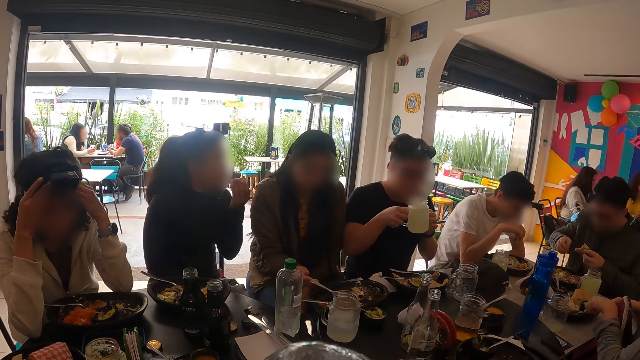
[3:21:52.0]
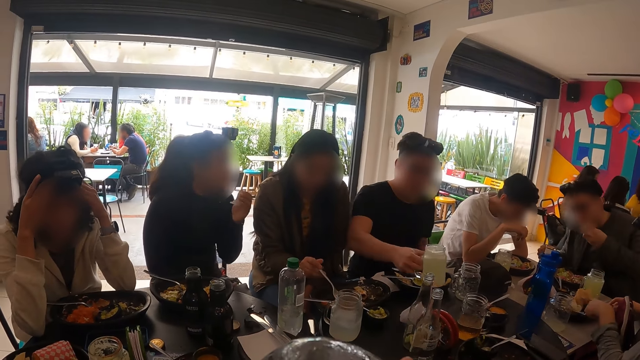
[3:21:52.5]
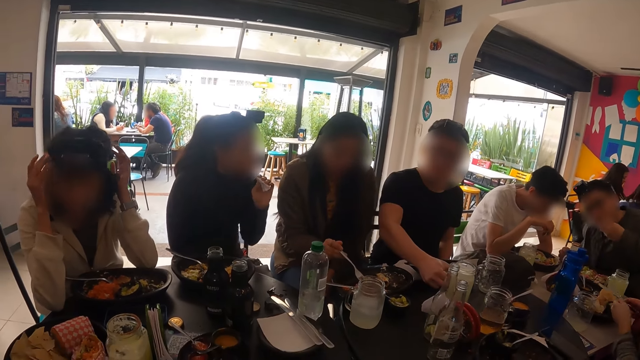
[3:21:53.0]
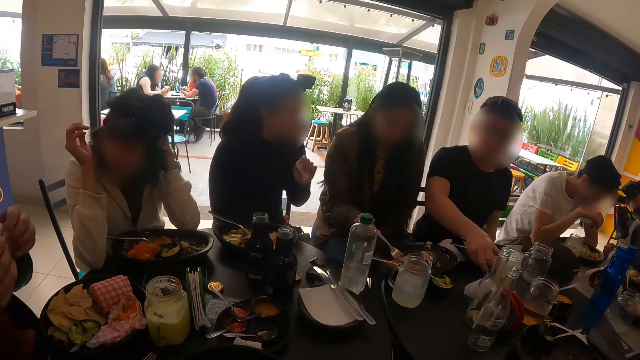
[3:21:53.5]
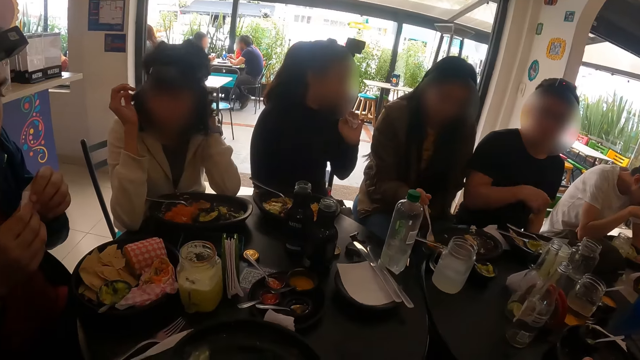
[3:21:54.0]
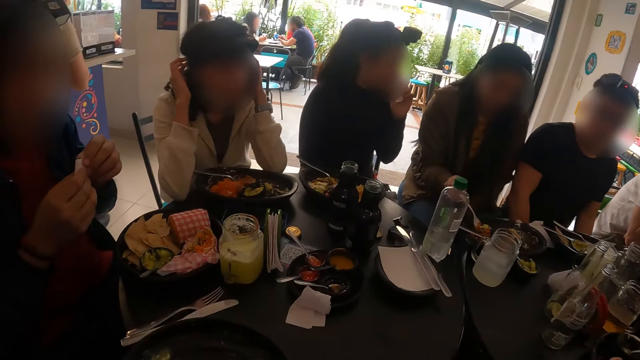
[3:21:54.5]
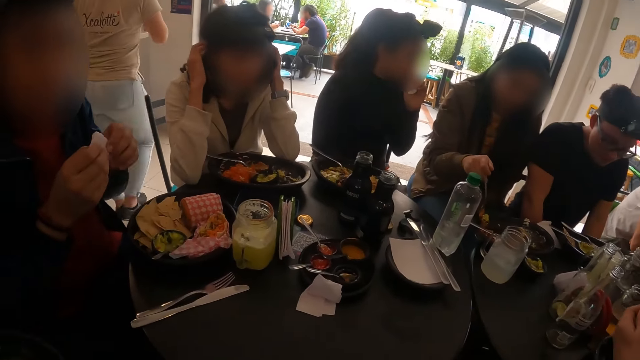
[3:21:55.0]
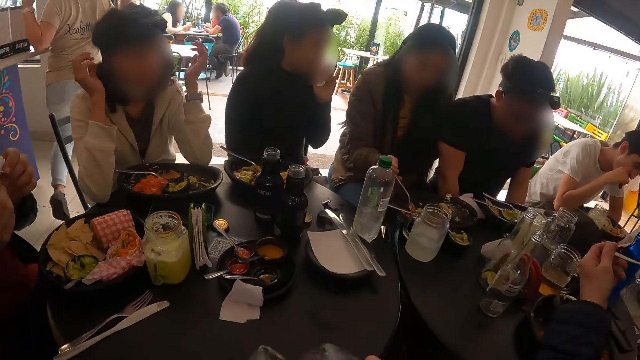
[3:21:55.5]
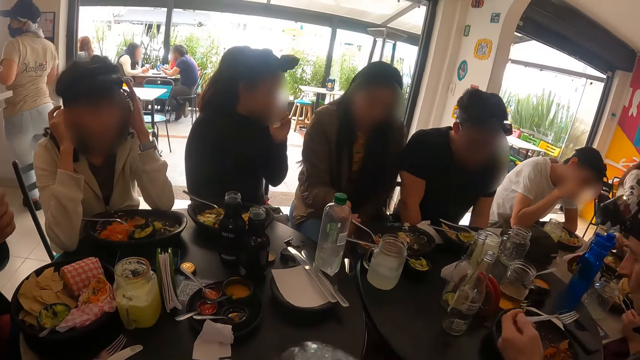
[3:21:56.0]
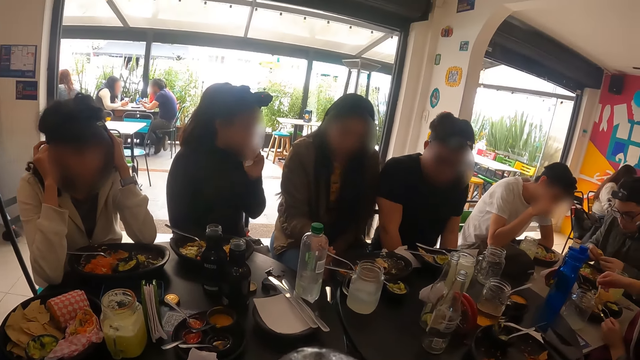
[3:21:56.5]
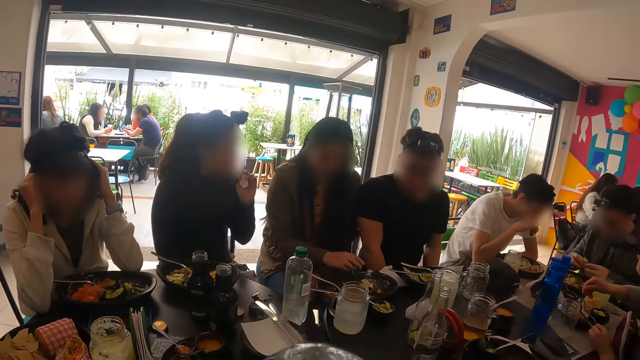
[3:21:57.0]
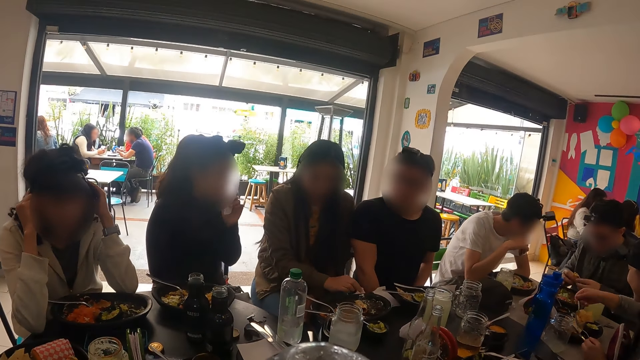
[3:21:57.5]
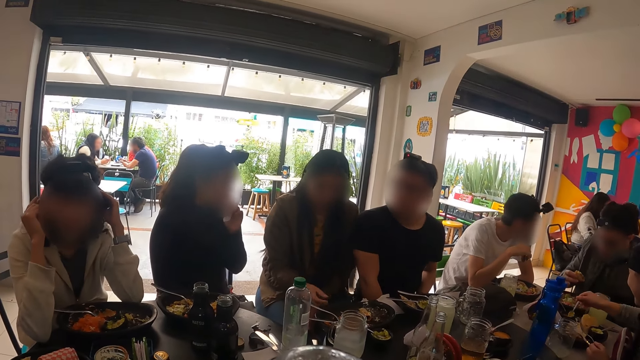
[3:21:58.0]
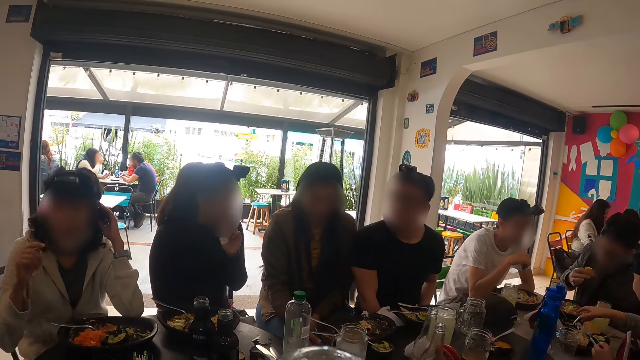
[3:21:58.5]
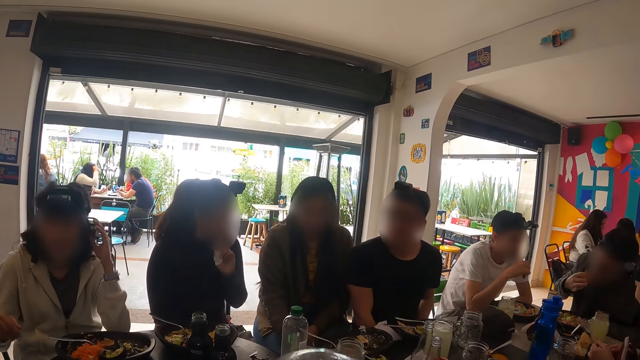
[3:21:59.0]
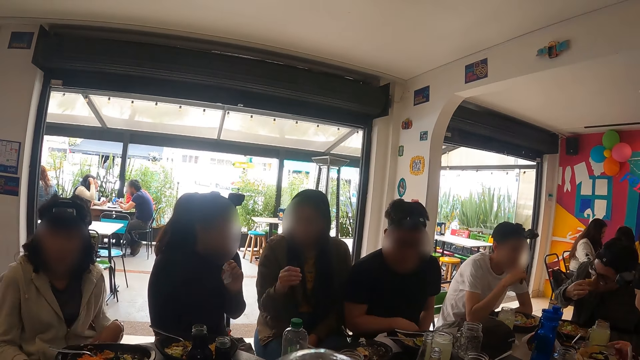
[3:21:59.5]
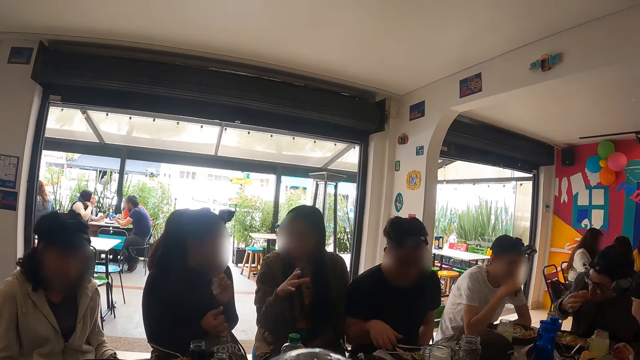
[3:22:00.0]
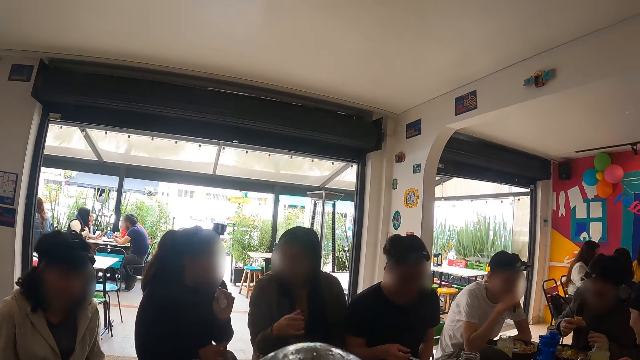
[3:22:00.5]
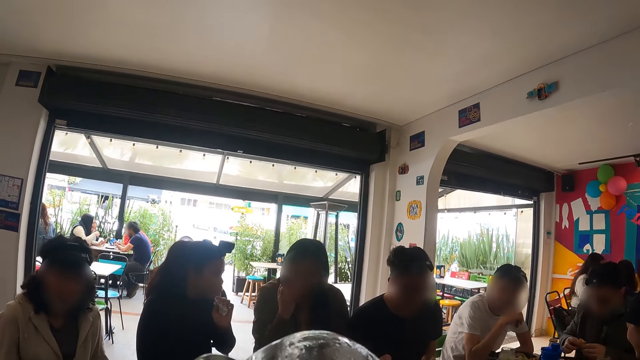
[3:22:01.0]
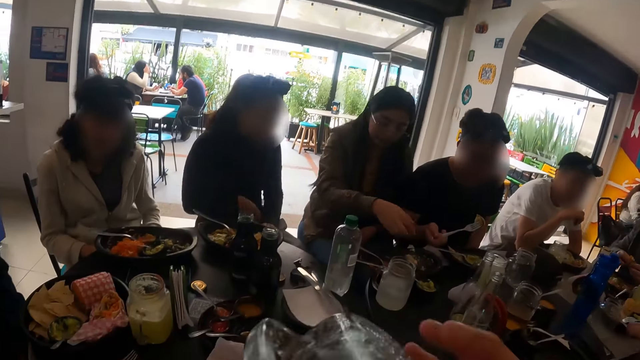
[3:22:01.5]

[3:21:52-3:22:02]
A man drops the spoon in his right hand into a bowl on the table. The man eats the taco in his left hand. Another man drops the cup in his right hand on the table. A person walks around. Another person scoops food. A third person adjusts the camera. The second person gestures.

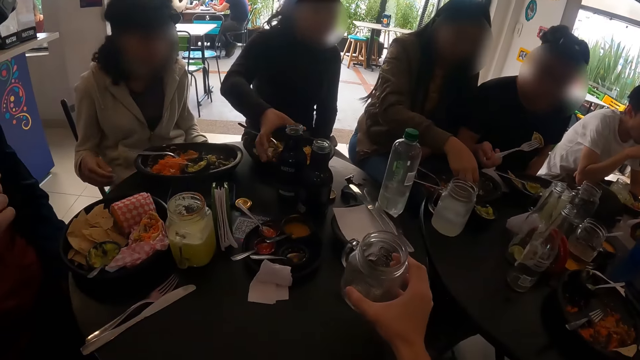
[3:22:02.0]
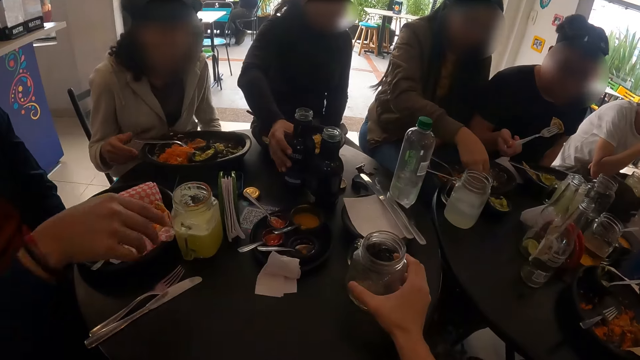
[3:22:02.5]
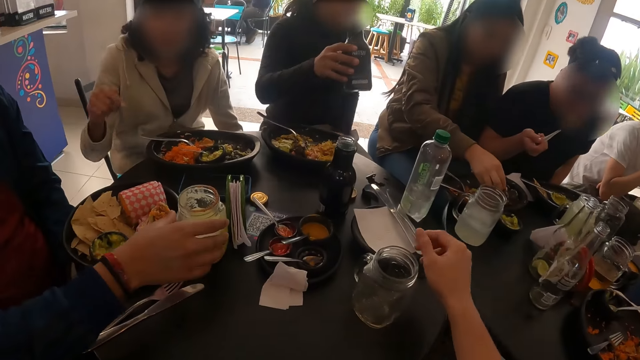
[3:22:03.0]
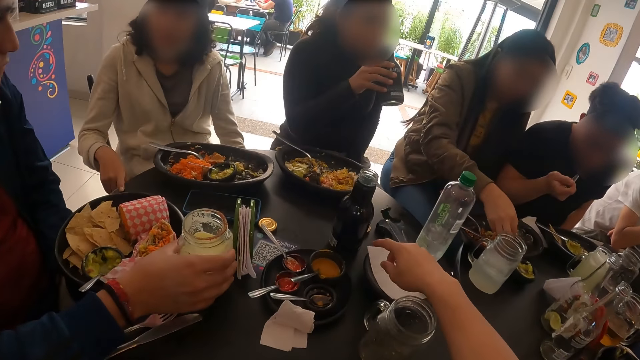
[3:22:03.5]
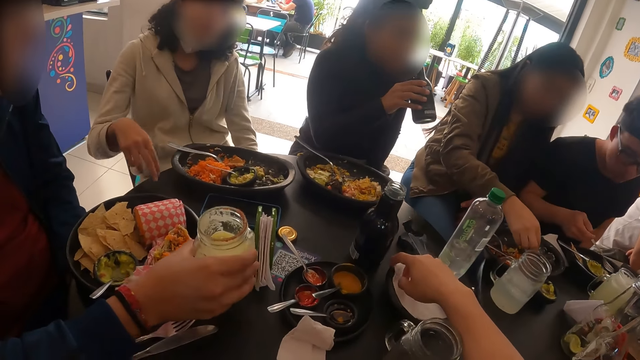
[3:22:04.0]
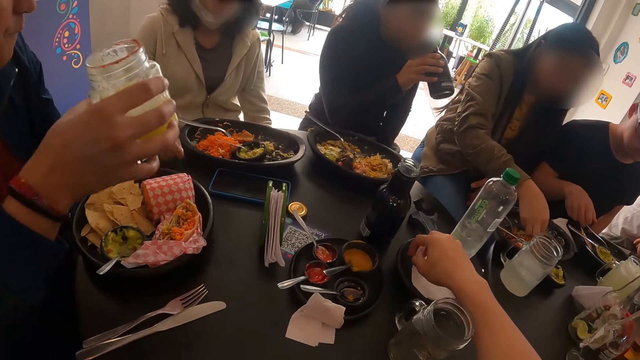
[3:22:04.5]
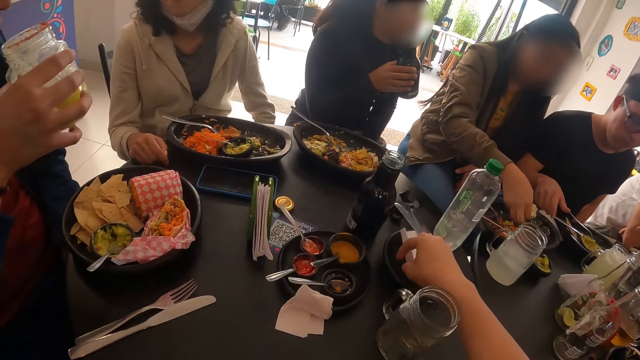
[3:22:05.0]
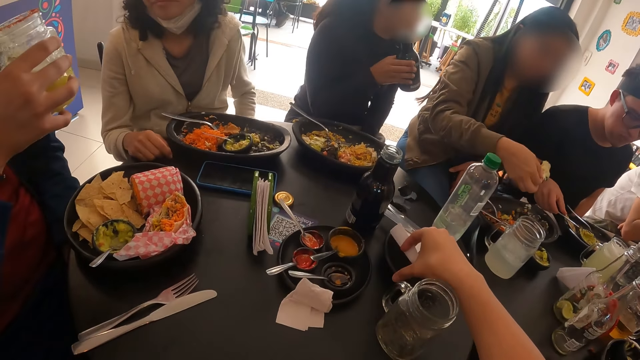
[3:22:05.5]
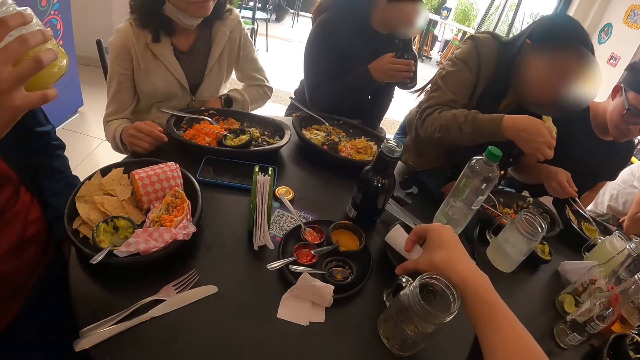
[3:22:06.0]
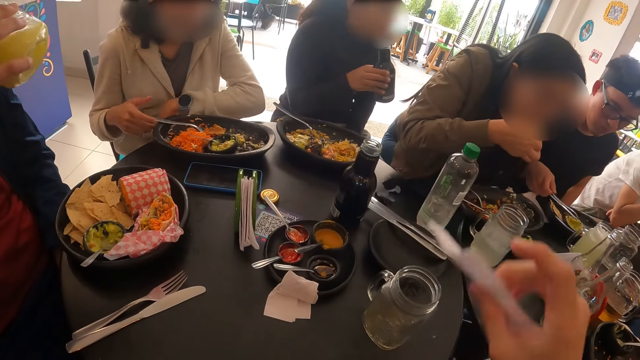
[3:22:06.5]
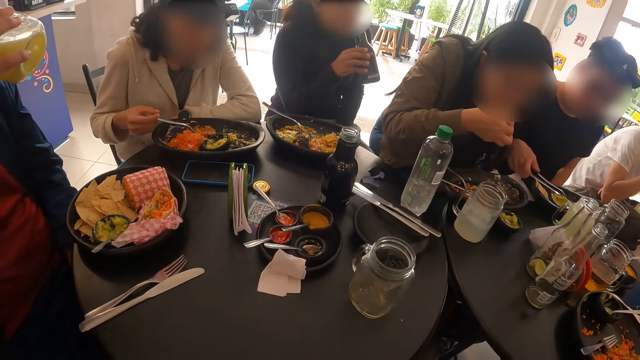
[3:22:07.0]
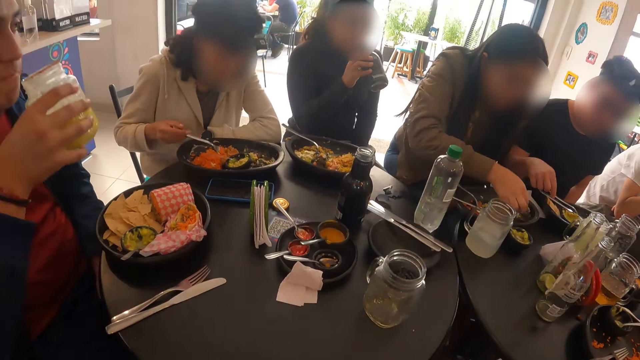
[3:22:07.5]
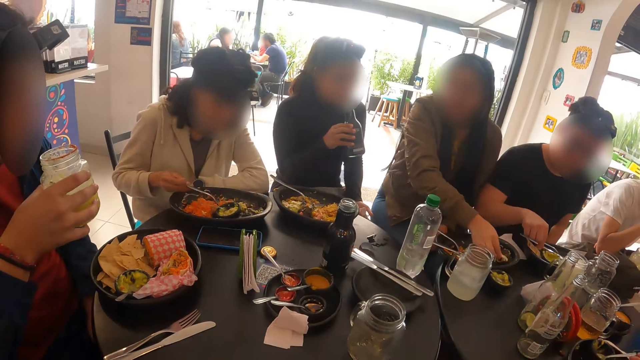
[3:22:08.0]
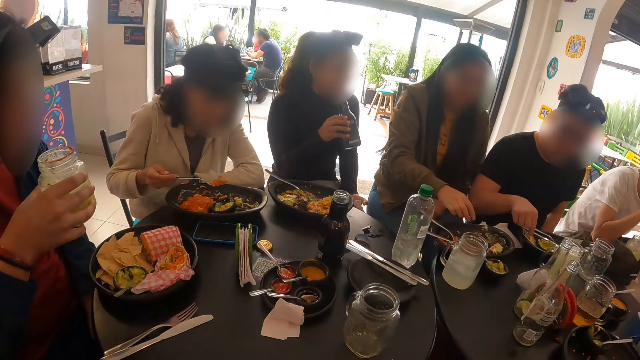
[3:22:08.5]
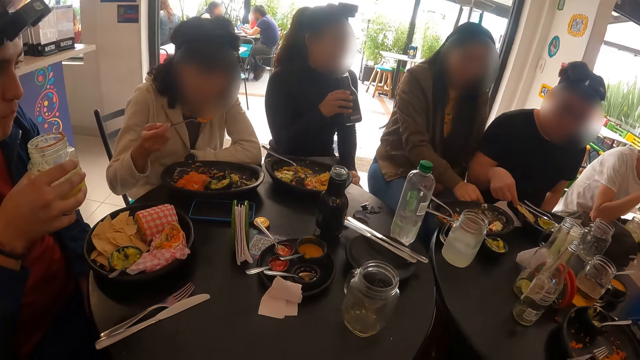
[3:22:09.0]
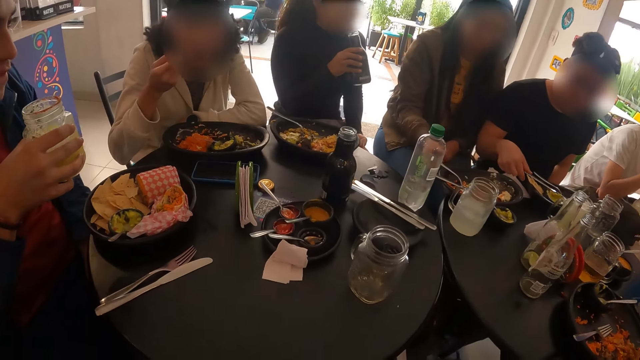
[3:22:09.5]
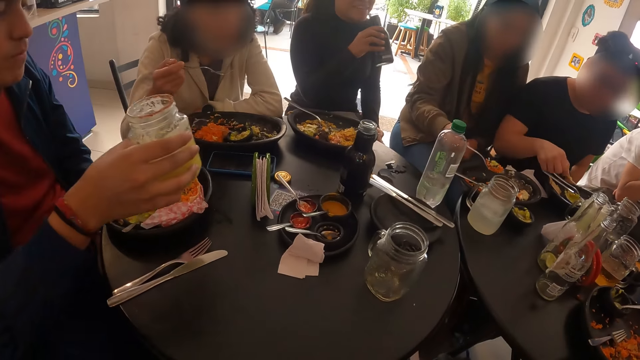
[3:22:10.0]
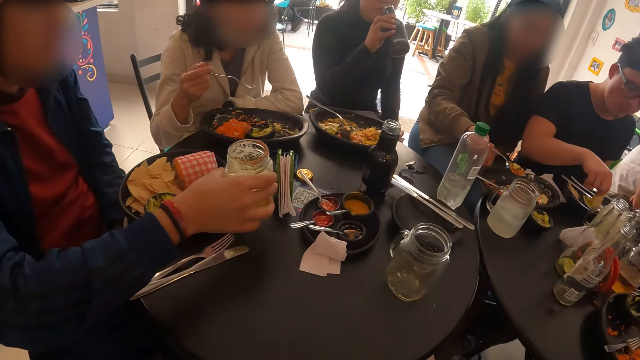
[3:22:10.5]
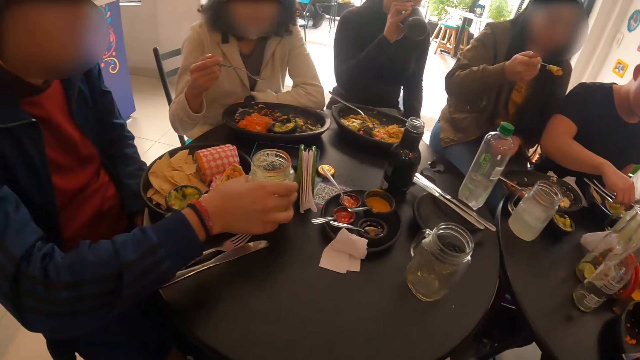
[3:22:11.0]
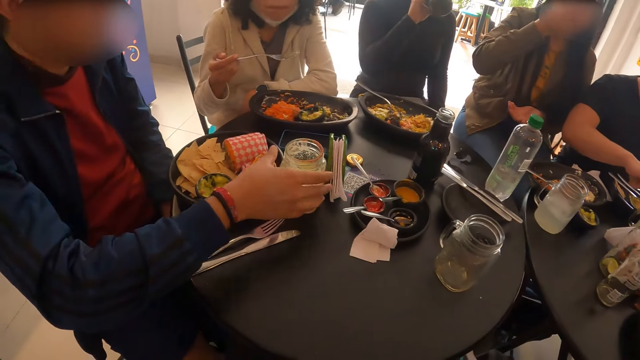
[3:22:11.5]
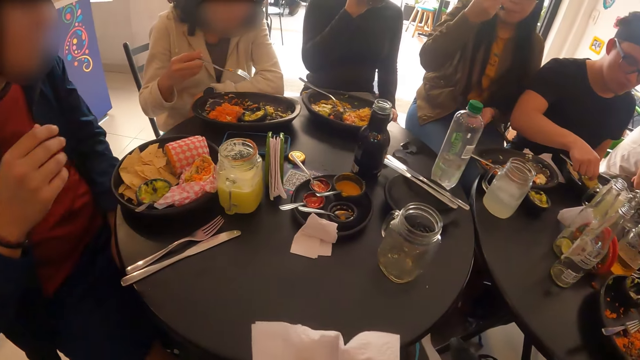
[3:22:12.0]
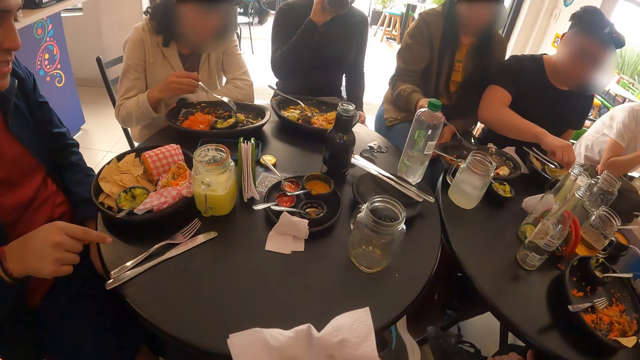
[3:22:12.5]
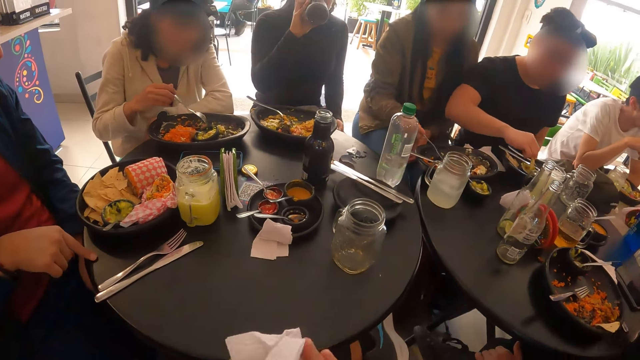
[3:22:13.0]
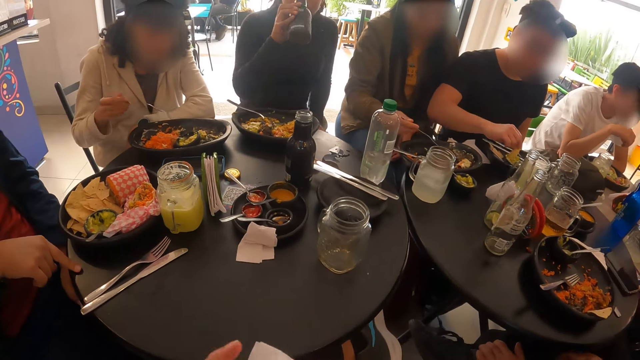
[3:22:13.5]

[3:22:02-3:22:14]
The camera wearer drops a cup on the table with his right hand. A woman picks up a bottle on the table with her right hand. A man eats the taco on a fork in his right hand. The woman drinks soda from the bottle in her right hand. Another man picks up a cup or glass on the table with his right hand. Another woman picks up a taco from the plate on the table with her right hand. The camera wearer picks up a serviette on the plate on the table with her right hand. The first man drops the spoon on the plate on the table. A person scoops food. The second woman eats the taco in her right hand. The other man drinks juice from the cup in his right hand. The person eats food. A third woman picks up the spoon on the plate on the table. Another person scoops food. The second woman drops the taco on the plate on the table. The third woman takes rice from the plate on the table with the fork in her right hand. The first man picks up a taco from the plate on the table with his right hand. The other man shakes the glass of juice. The first person touches a serviette. The third woman eats the rice on the fork in her right hand. The second woman wipes her right hand on the serviette on the table. The other person eats food. The second woman picks up the fork on the plate on the table with her right hand. The first person scoops food. The first man dips the taco into a cream in the bowl on the plate on the table with his right hand. The other man drops the cup in his right hand on the table. The first woman drinks juice. The second woman eats the taco on the fork in her right hand. The first person eats food. The camera wearer wipes her hands with the serviette.
